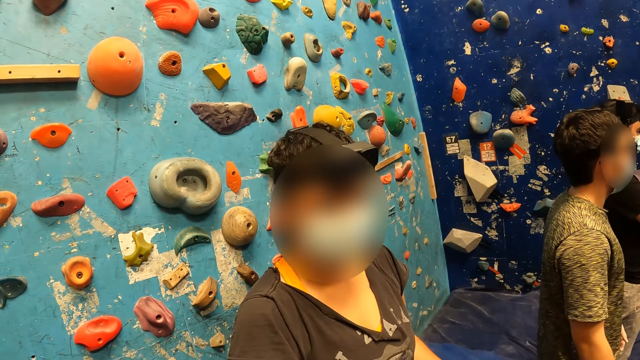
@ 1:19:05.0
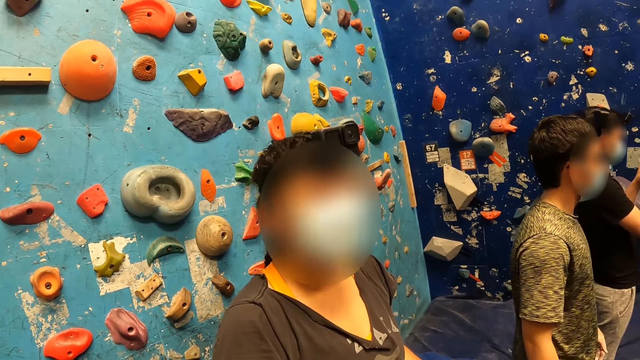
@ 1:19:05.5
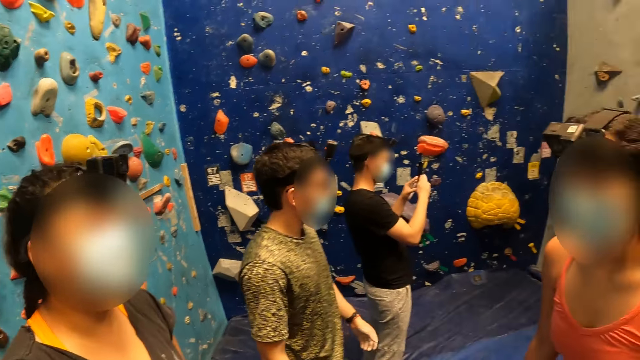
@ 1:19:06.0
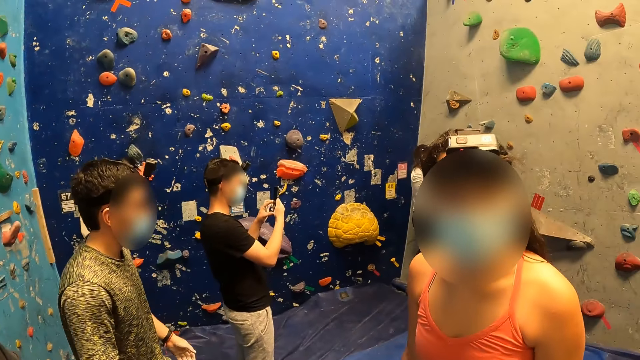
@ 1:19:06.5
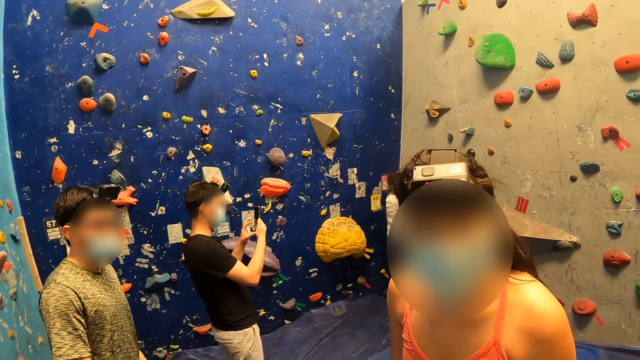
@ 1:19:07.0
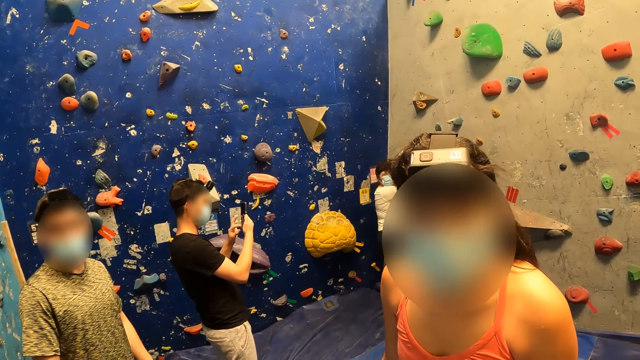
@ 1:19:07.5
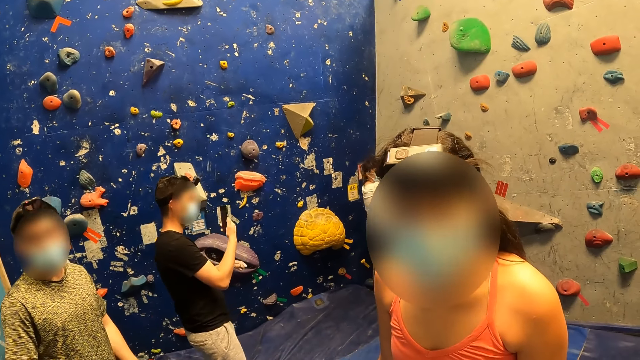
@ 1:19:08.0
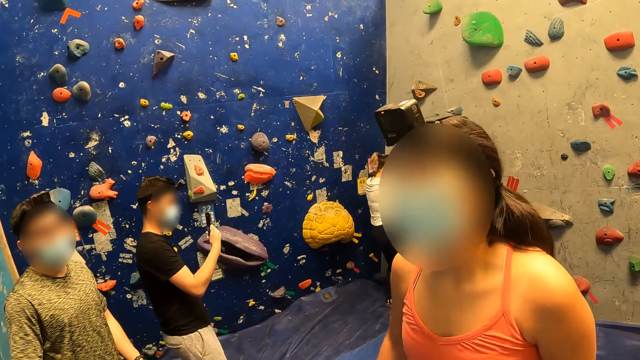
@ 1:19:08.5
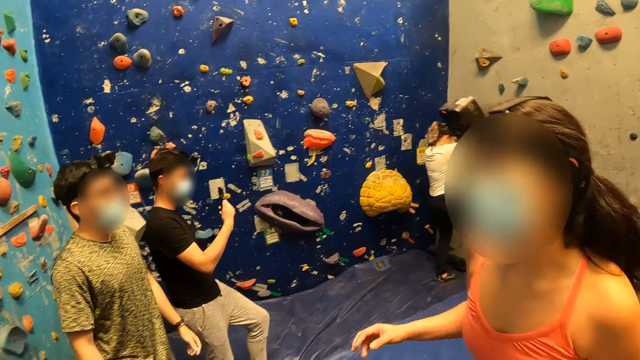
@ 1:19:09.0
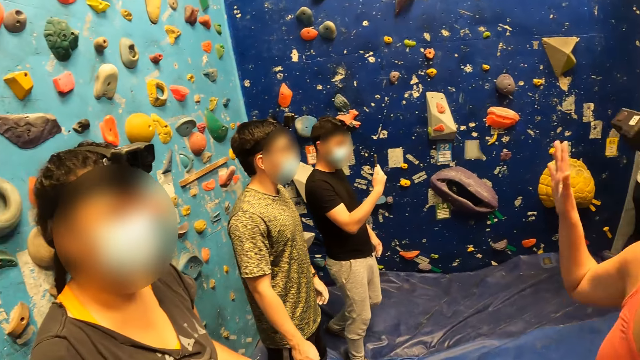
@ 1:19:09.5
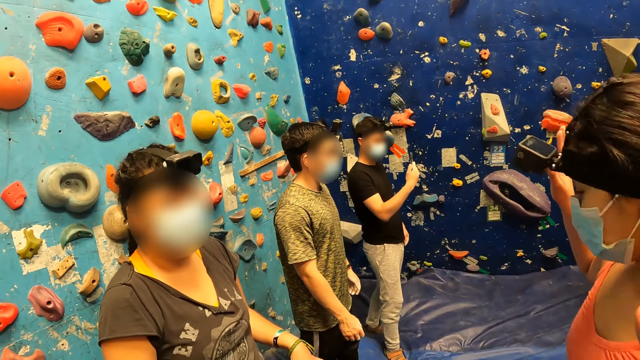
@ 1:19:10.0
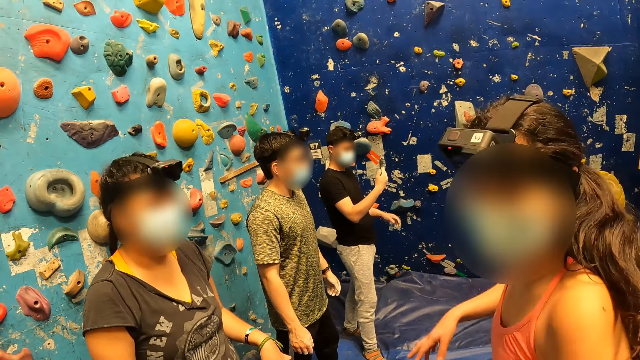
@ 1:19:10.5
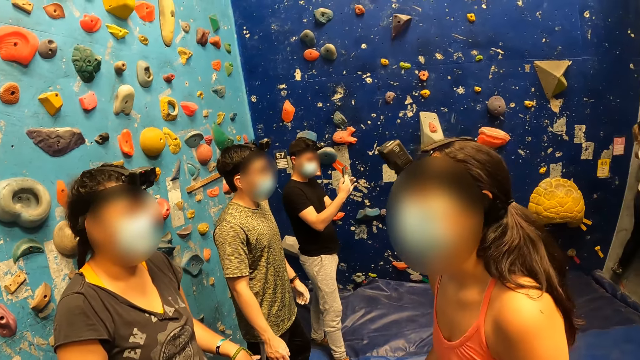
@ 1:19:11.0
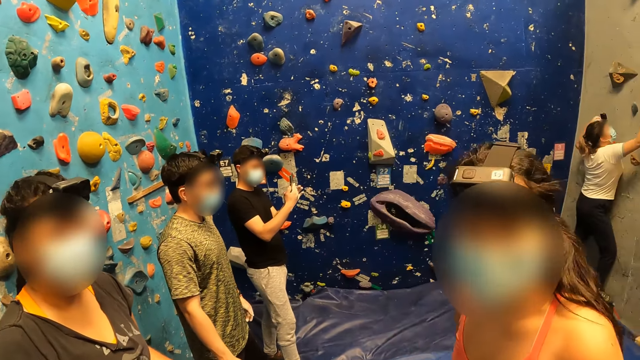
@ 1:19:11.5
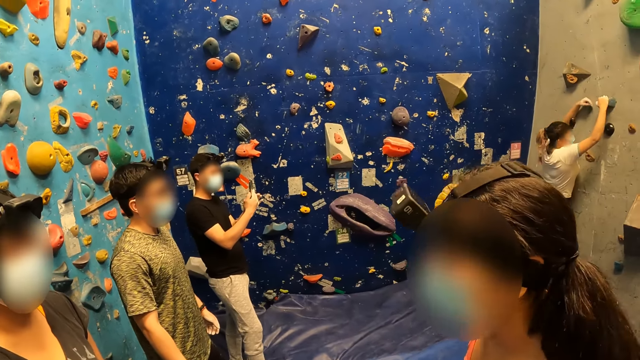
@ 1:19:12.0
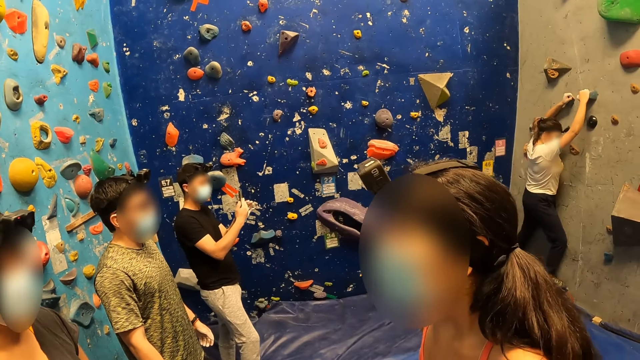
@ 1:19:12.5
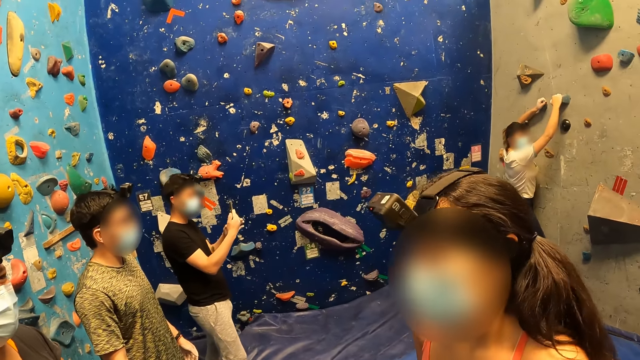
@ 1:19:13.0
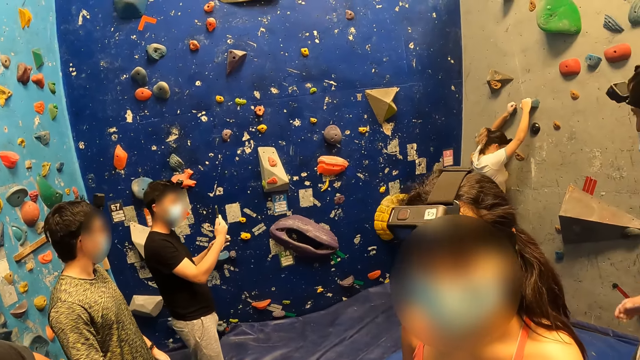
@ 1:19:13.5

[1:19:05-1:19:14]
A lady jumps.

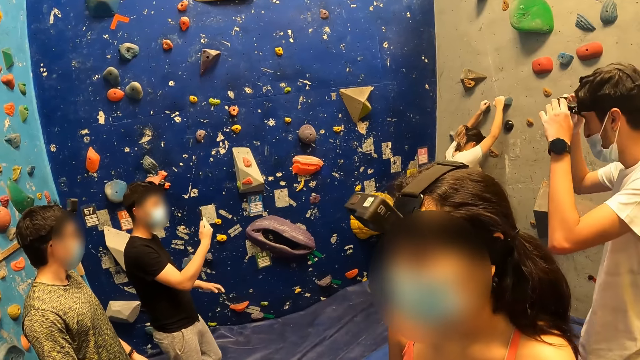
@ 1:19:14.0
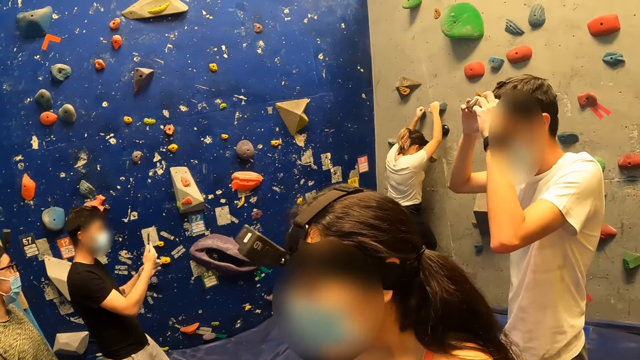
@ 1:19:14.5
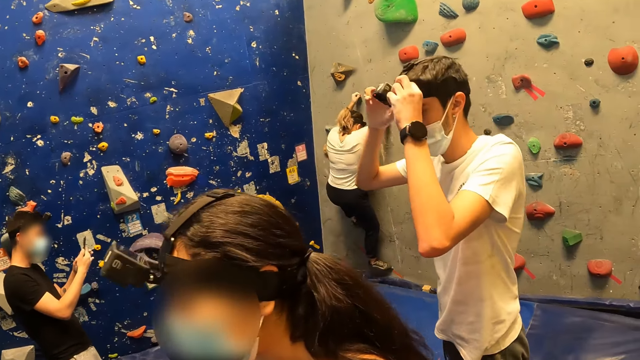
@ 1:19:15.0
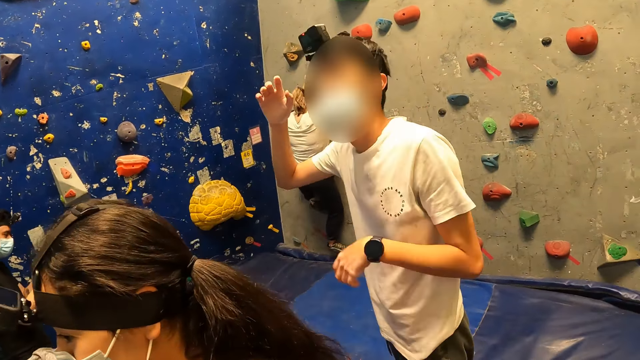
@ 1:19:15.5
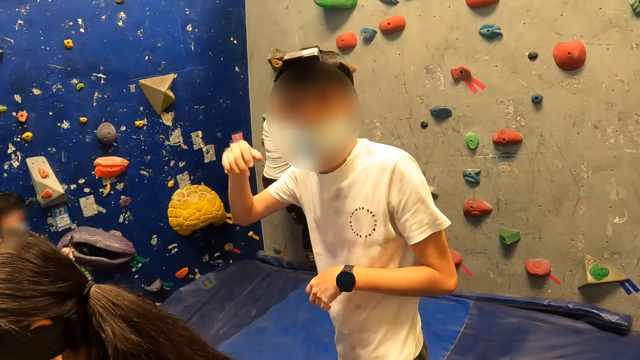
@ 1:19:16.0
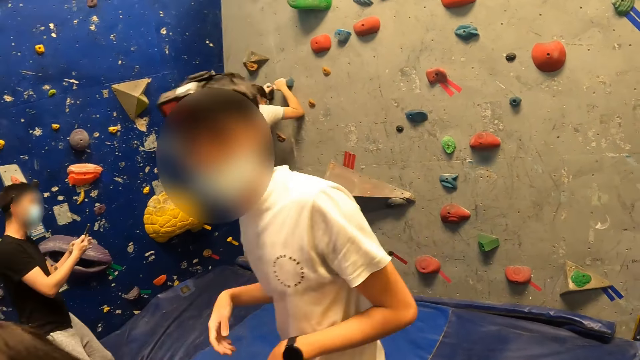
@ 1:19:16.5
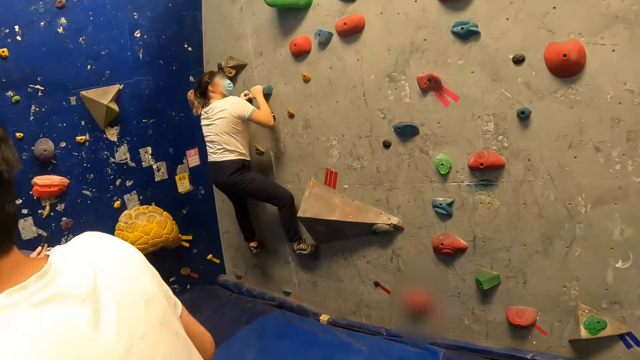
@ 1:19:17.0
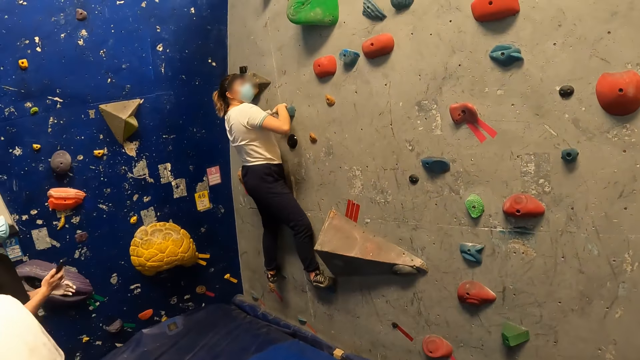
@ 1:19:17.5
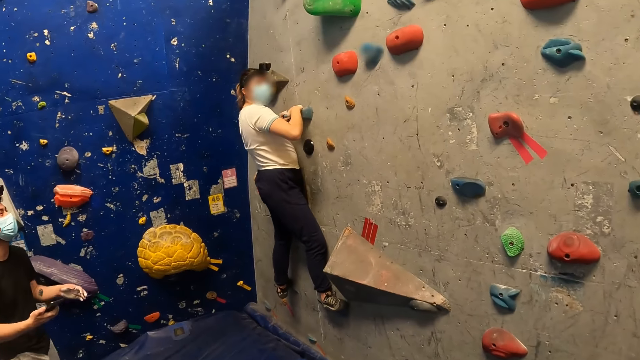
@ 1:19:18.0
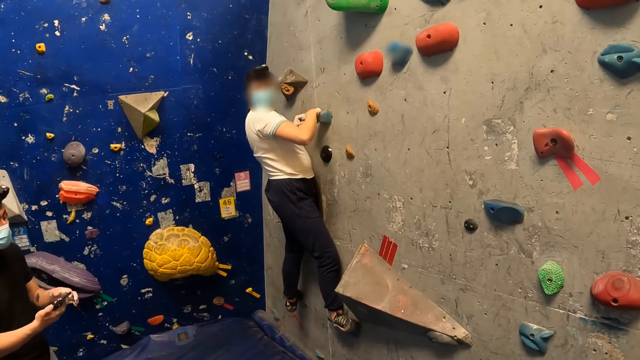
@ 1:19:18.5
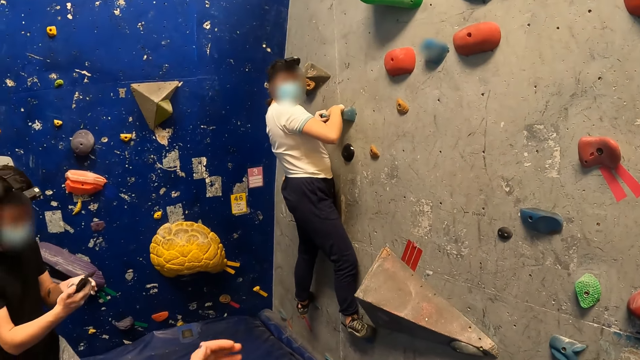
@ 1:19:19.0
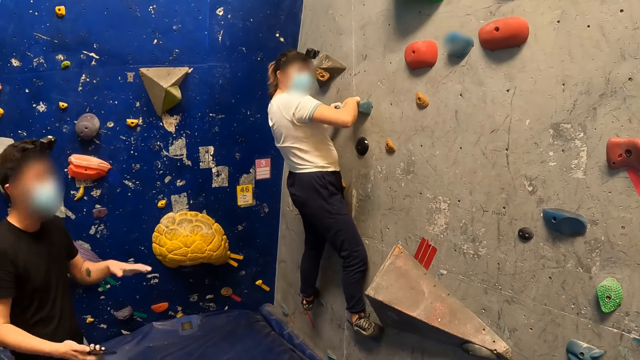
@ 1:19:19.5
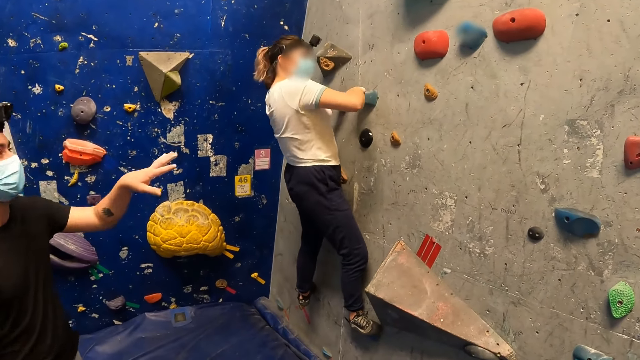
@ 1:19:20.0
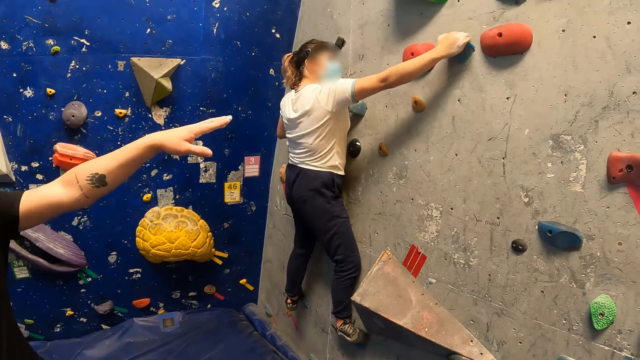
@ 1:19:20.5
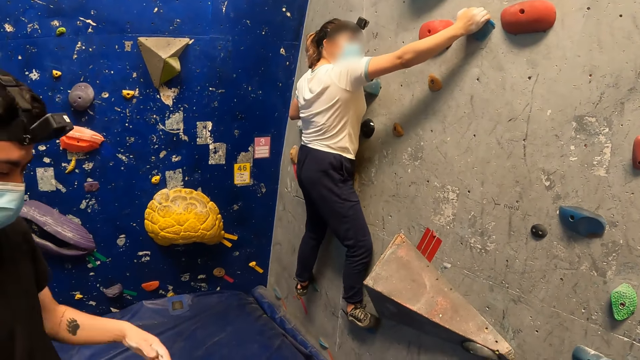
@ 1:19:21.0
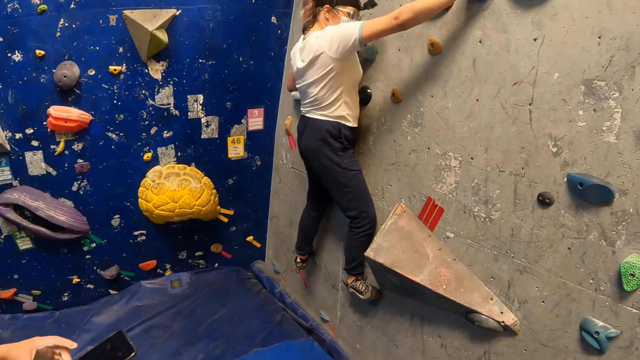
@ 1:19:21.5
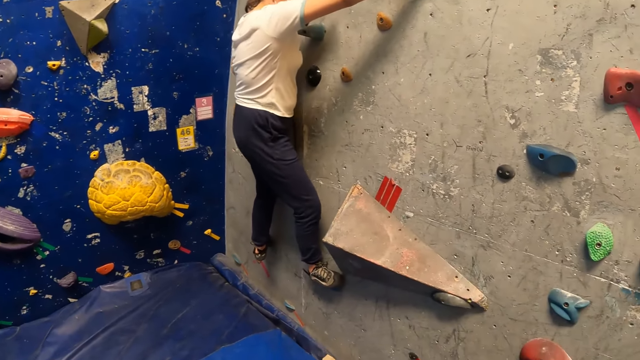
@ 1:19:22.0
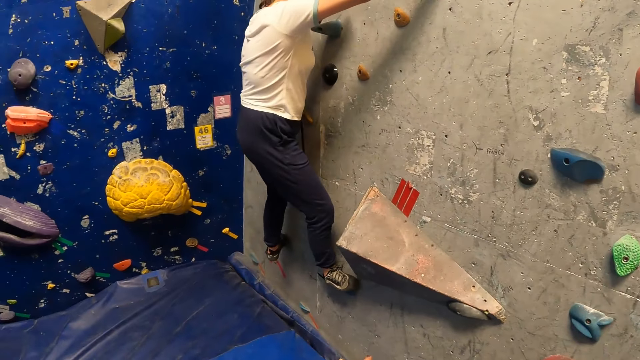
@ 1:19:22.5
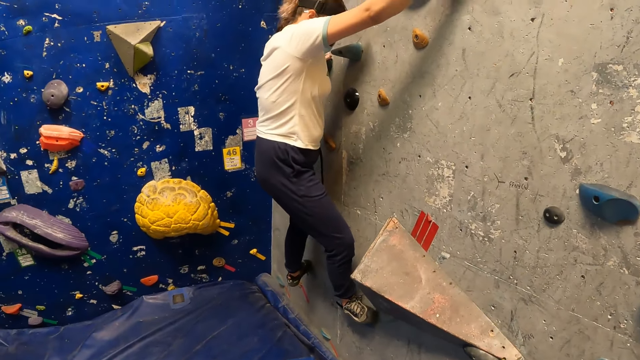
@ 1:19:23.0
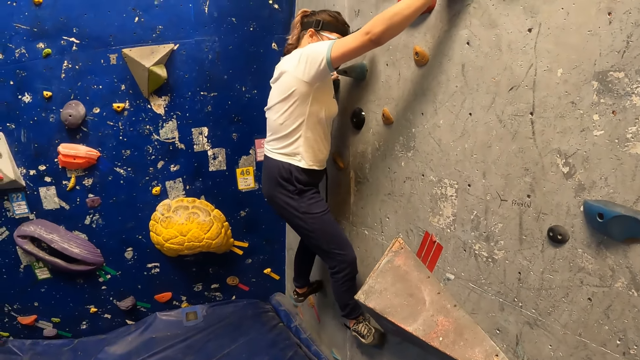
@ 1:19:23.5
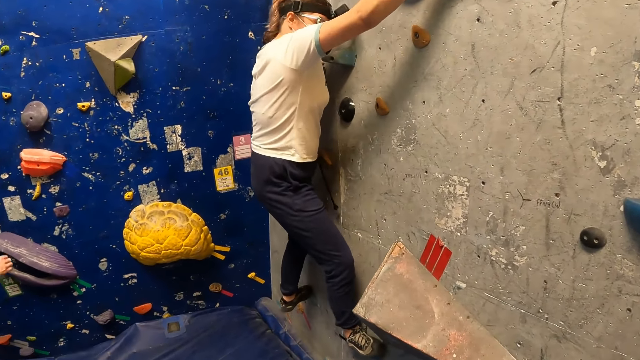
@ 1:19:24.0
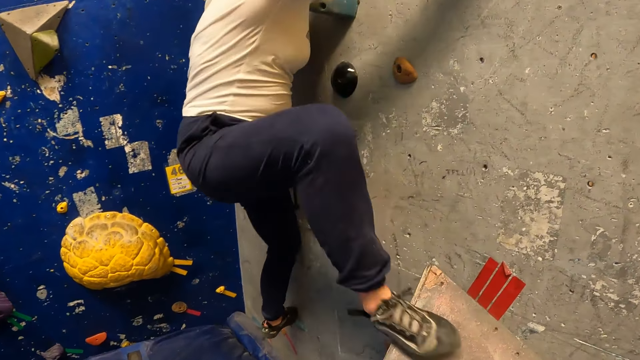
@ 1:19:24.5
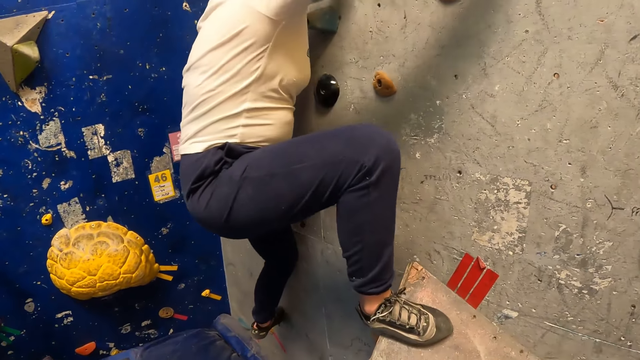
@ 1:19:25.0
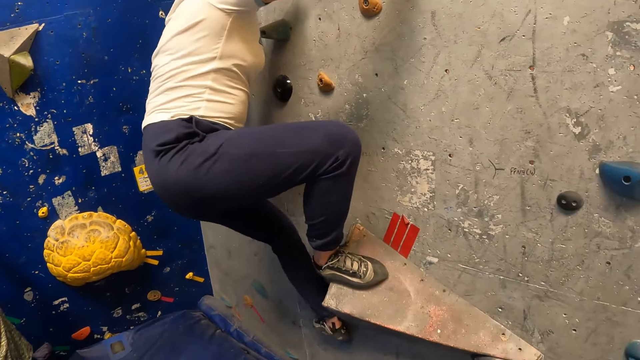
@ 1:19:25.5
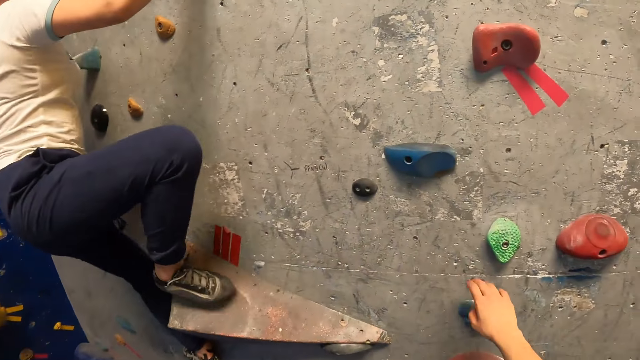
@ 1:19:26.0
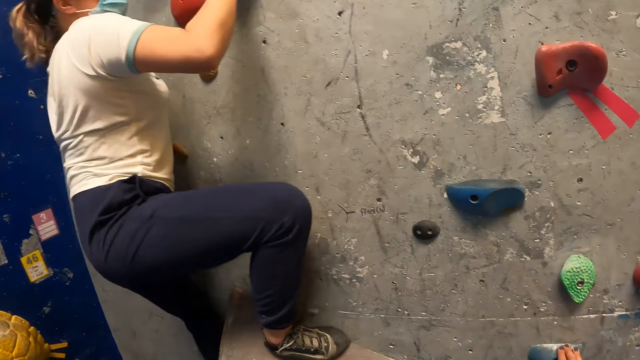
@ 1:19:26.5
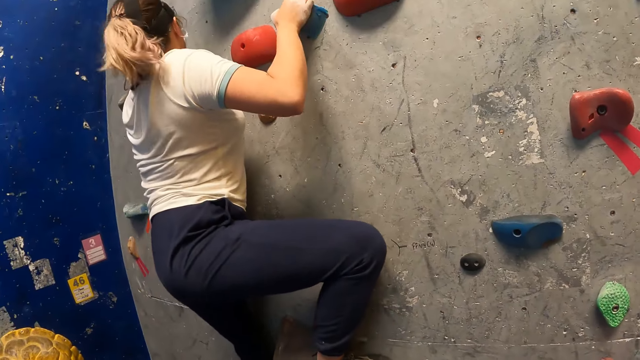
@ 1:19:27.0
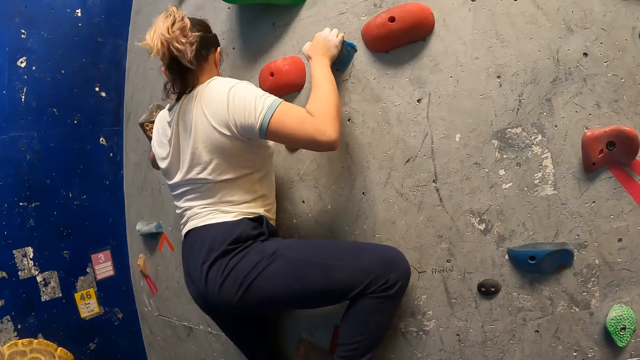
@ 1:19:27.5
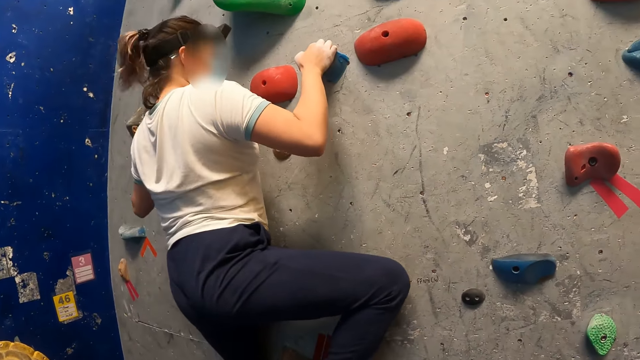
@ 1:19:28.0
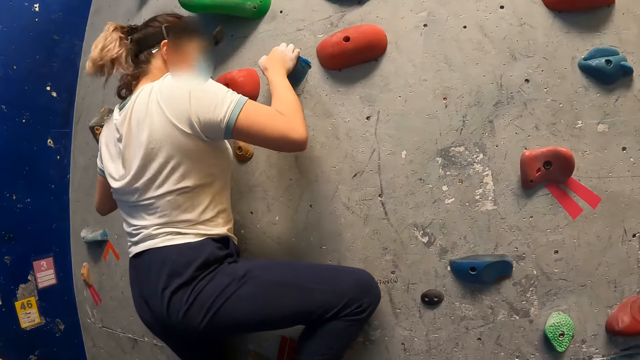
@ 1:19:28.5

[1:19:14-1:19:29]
The camera wearer looks around. They interact with a lady, move towards the lady, and hold a rock.
